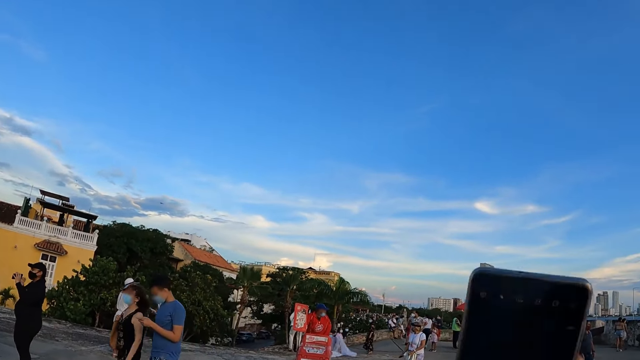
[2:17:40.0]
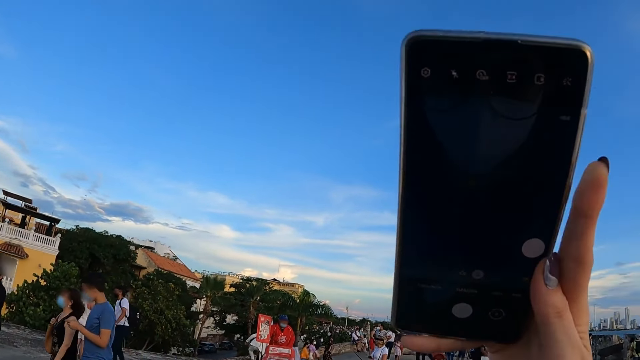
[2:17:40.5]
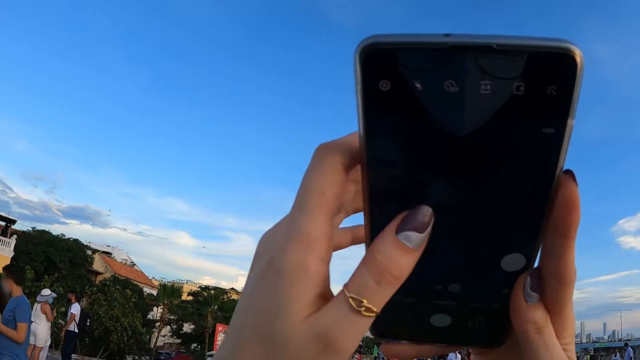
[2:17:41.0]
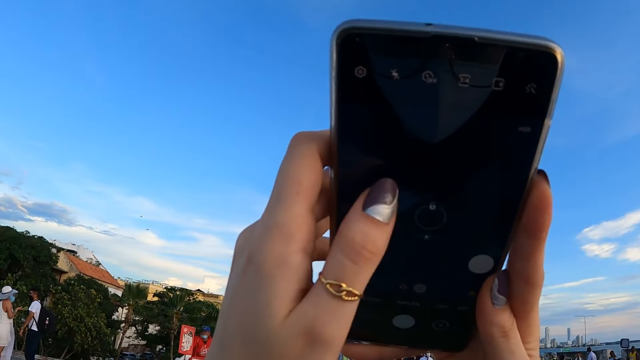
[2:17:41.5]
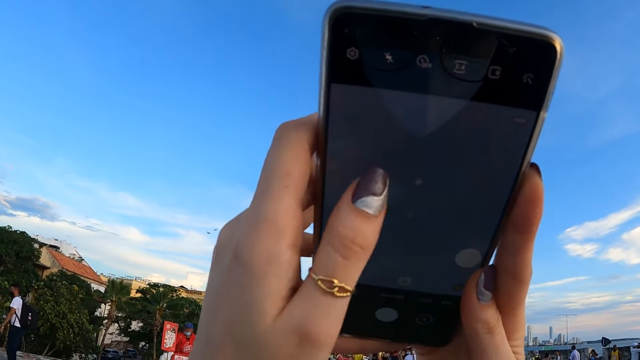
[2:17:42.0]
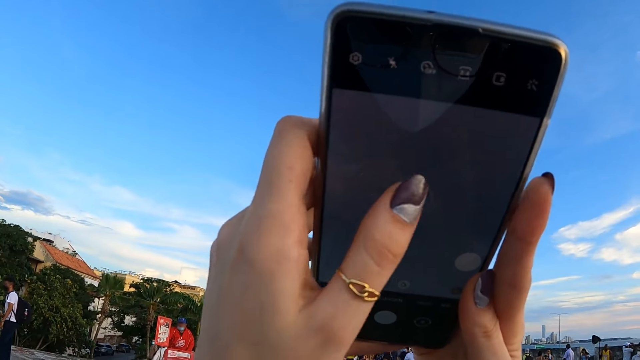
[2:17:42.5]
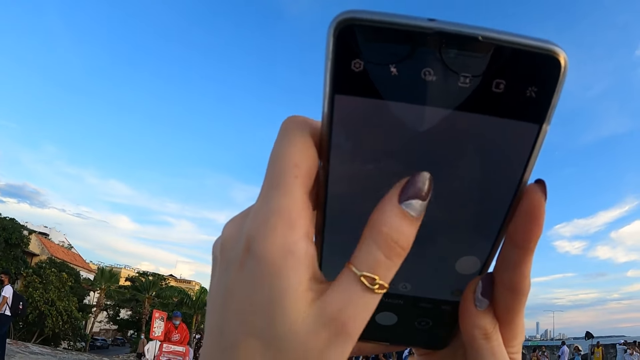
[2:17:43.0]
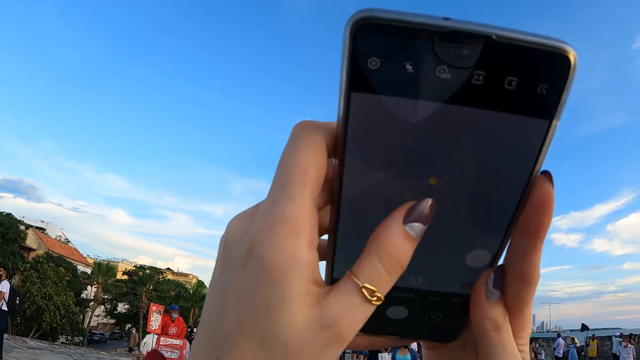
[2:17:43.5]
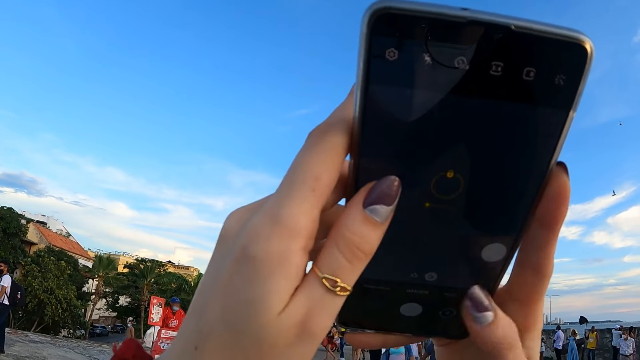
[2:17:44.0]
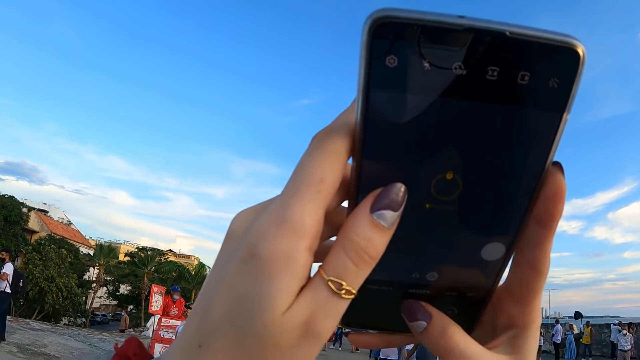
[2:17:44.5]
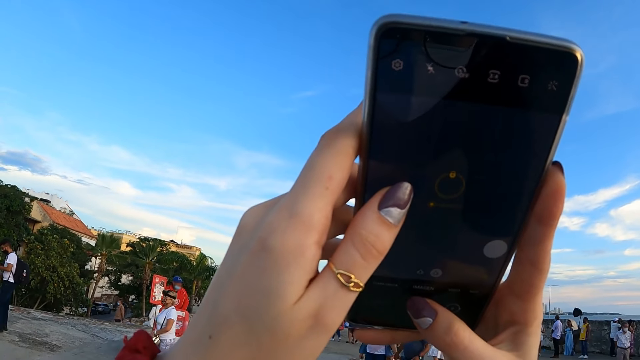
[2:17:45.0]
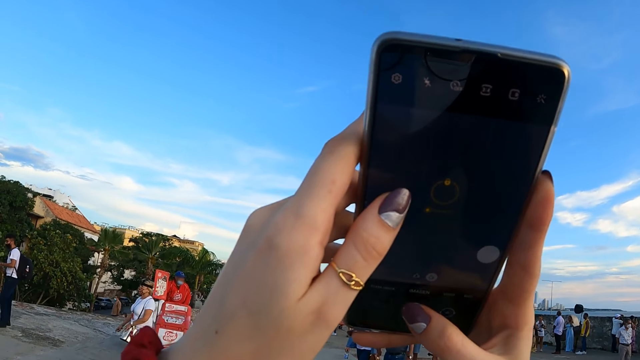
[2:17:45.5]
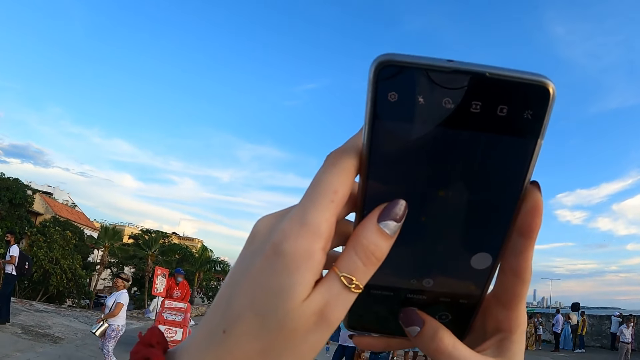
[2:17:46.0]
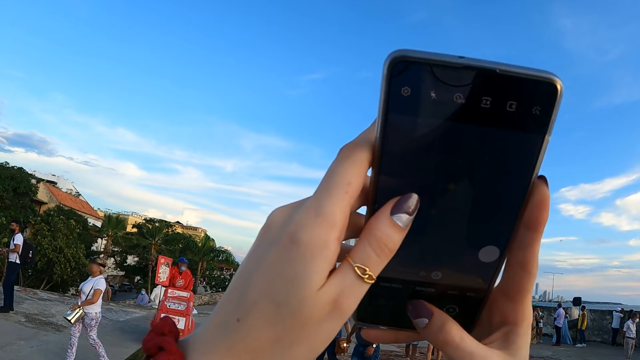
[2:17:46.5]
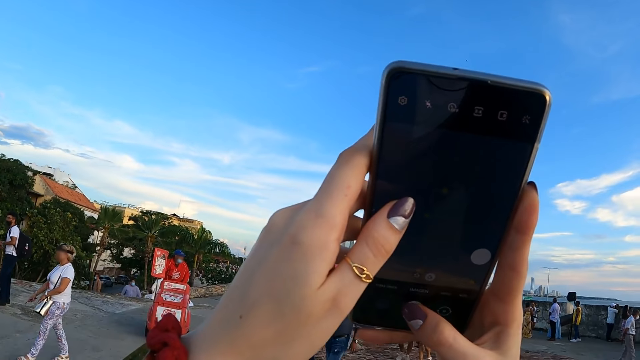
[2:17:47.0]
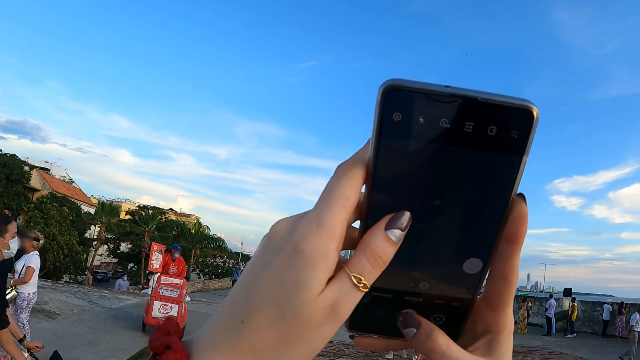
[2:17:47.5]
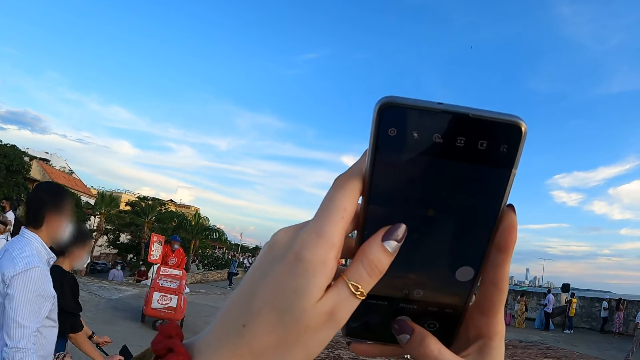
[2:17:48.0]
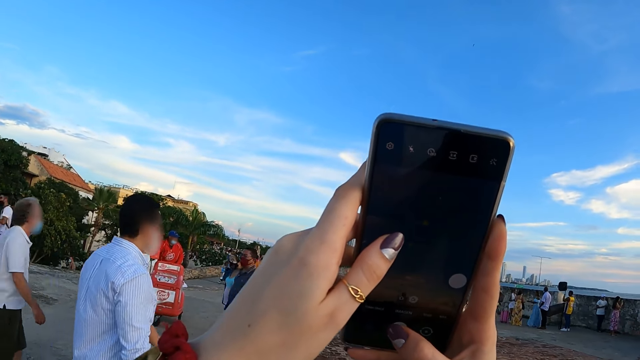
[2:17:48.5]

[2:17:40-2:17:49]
The camera wearer operates the phone in her hands. She takes a picture with her phone.

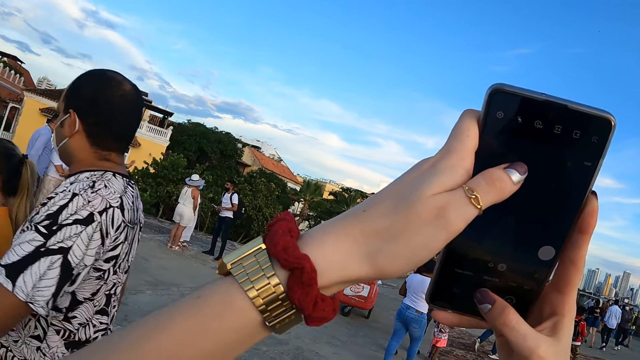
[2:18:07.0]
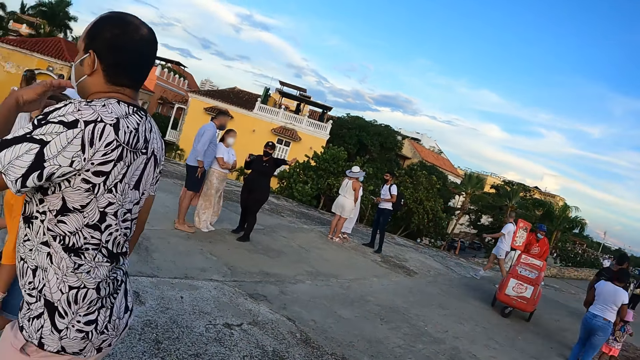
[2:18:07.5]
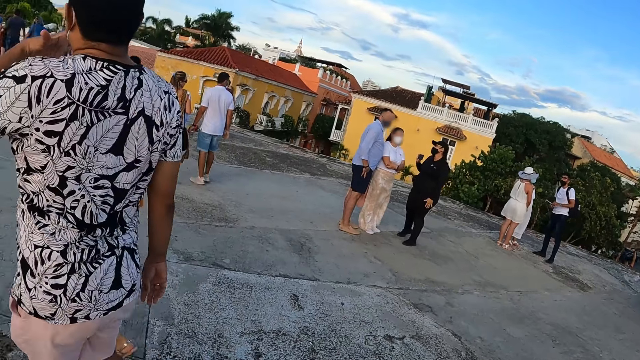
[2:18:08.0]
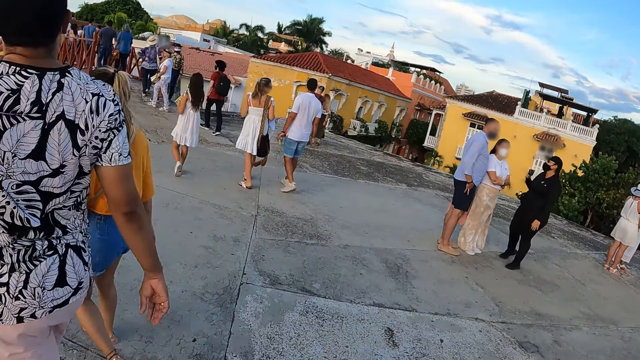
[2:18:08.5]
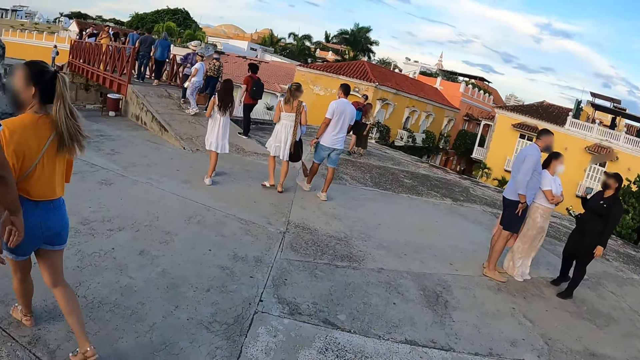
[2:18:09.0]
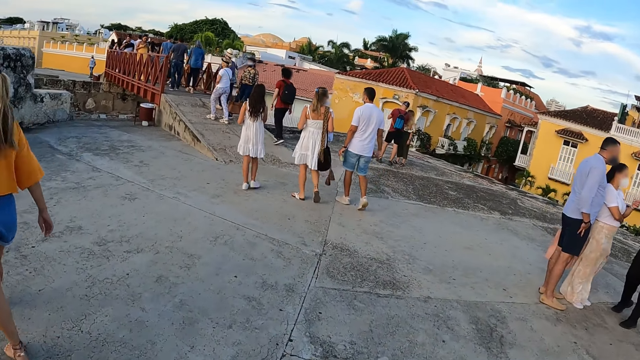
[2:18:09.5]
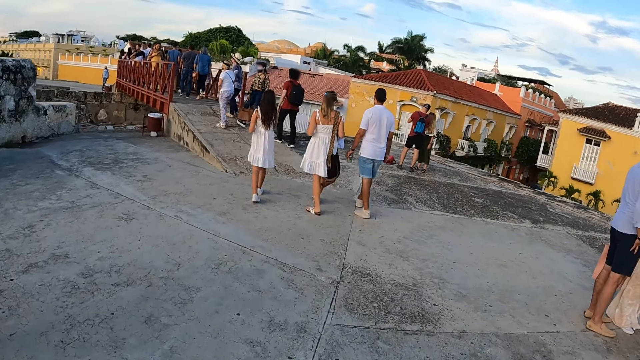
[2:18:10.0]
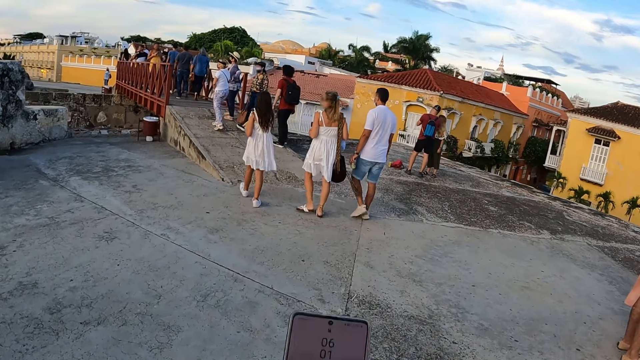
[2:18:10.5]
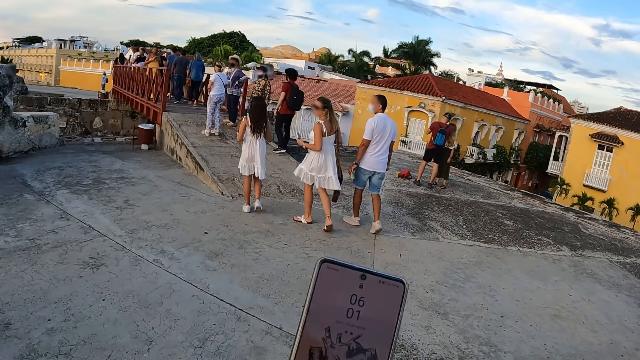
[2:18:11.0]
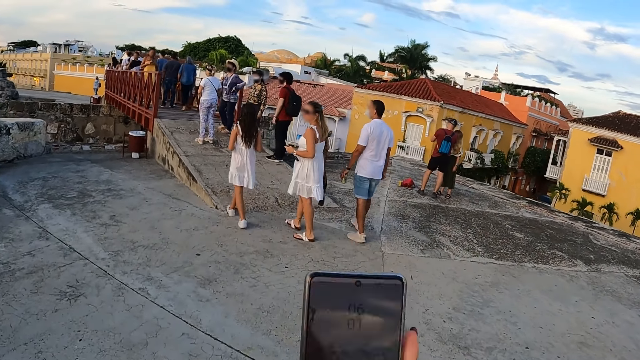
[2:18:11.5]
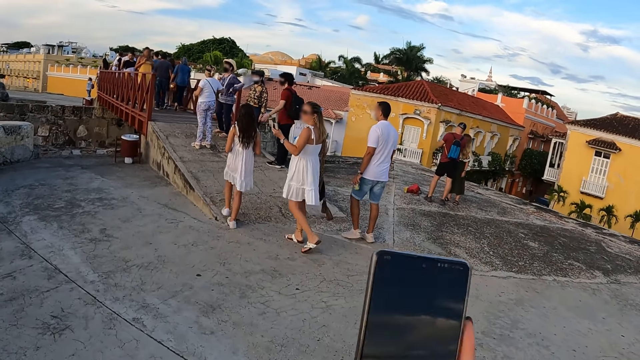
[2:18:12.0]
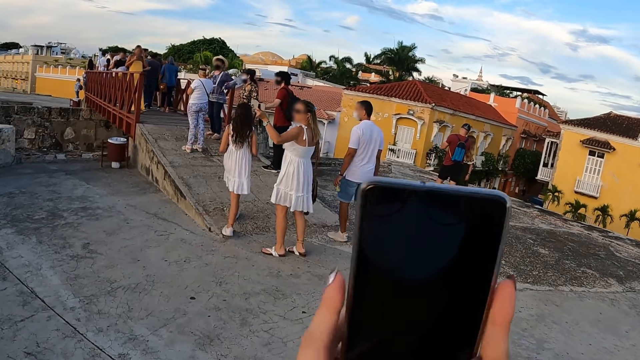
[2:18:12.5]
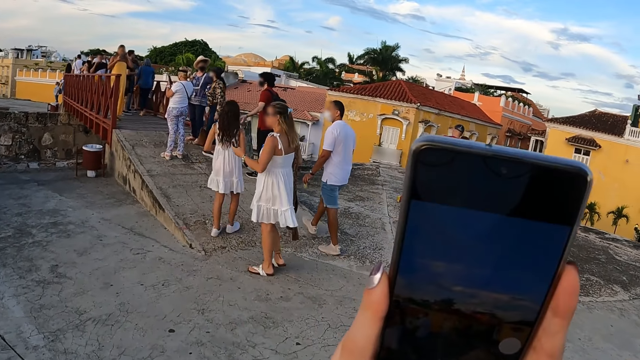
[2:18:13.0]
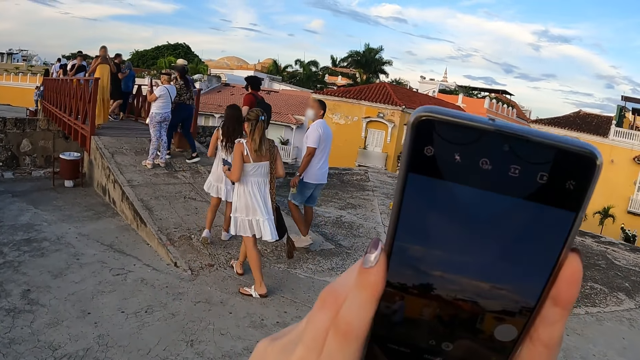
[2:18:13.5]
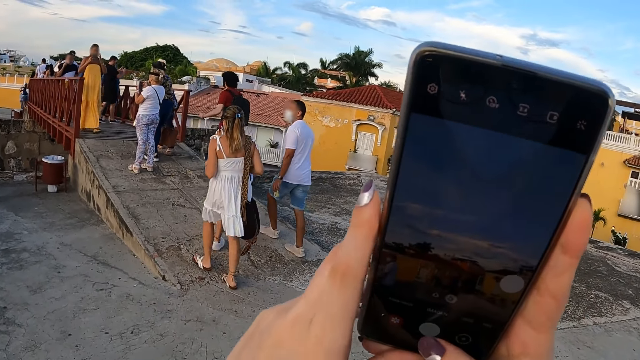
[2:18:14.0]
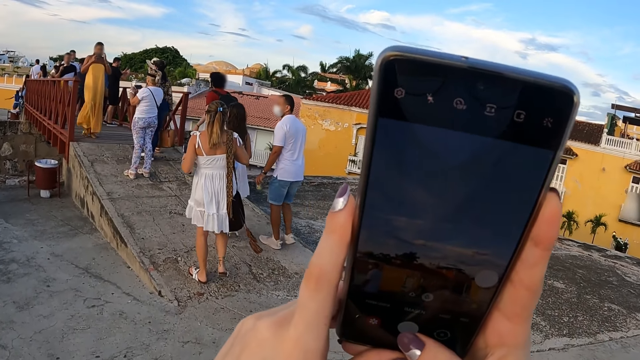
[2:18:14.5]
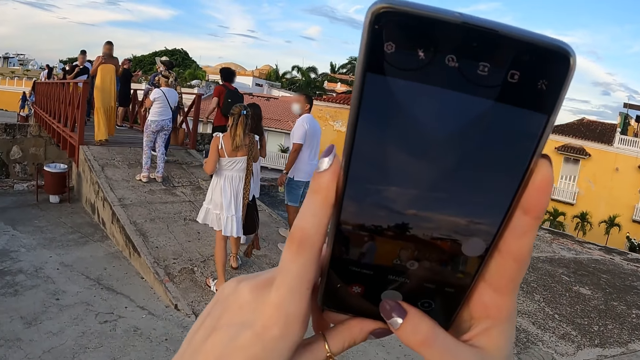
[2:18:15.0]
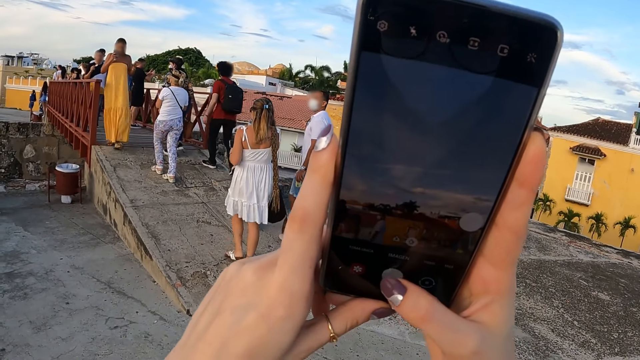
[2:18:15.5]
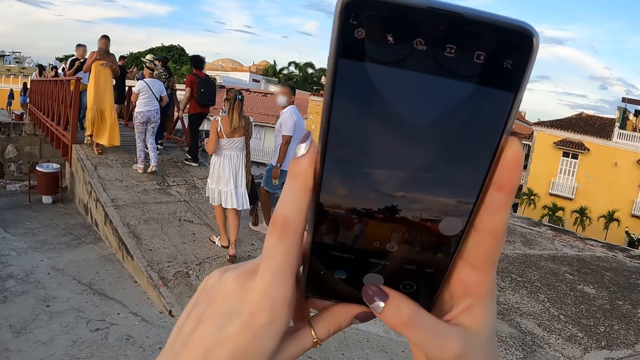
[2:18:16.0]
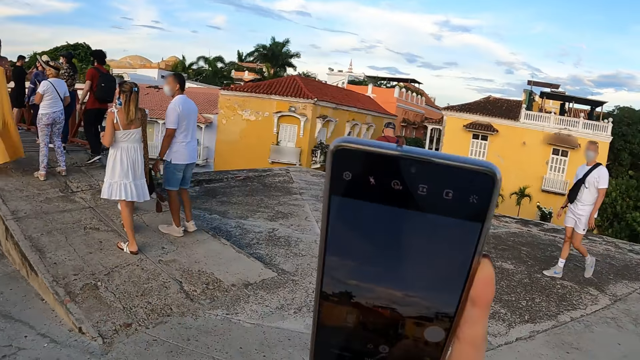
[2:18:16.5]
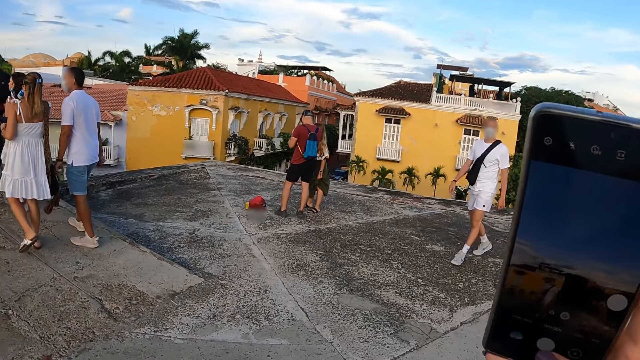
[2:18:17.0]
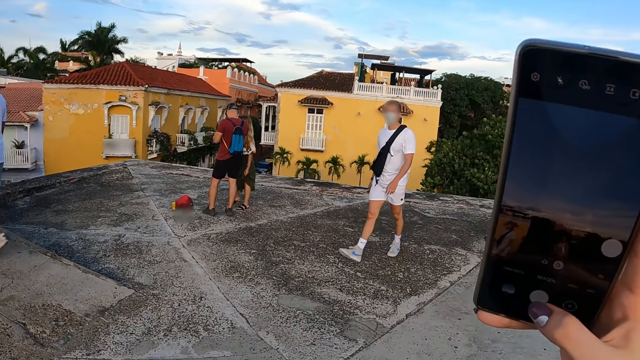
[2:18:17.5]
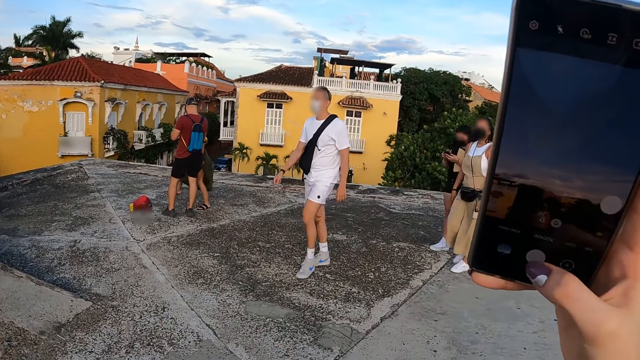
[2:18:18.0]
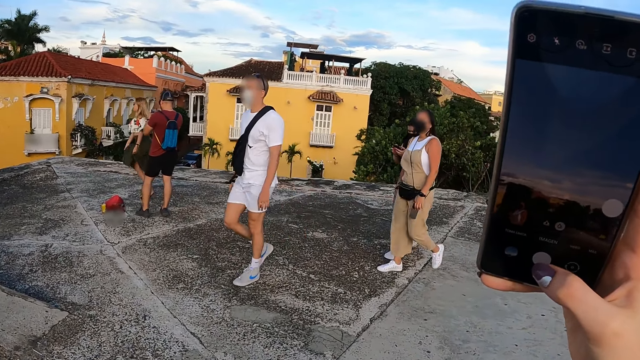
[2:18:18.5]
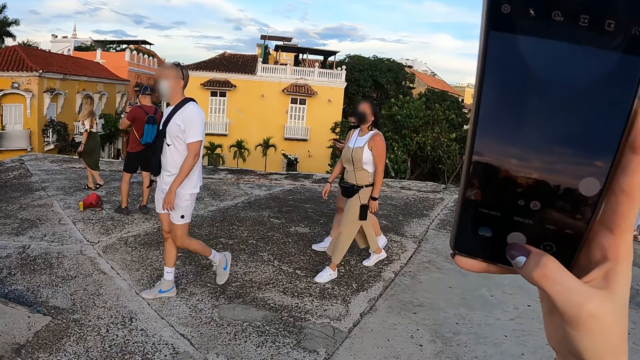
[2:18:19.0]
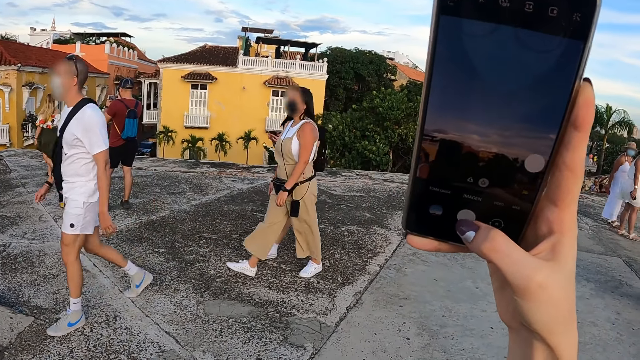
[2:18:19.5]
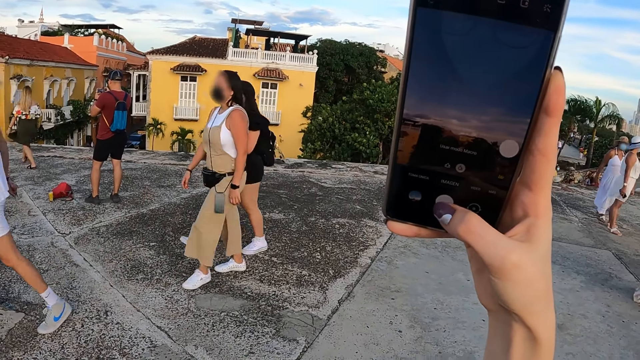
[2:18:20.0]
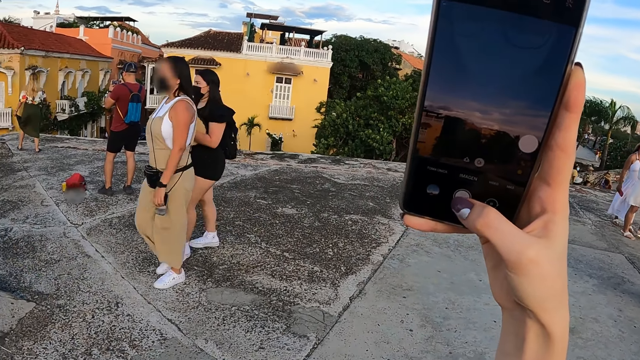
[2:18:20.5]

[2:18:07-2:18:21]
The camera wearer walks along the road. She operates the phone in her hands. She takes a picture with her phone.
